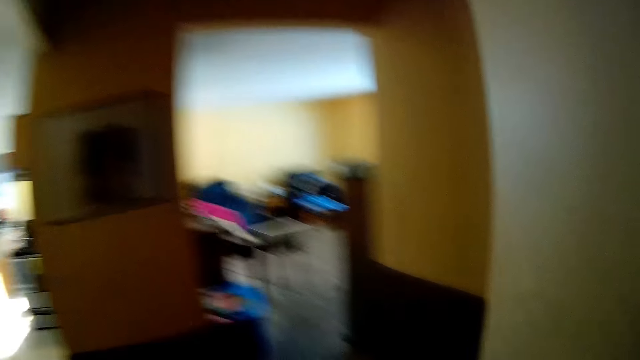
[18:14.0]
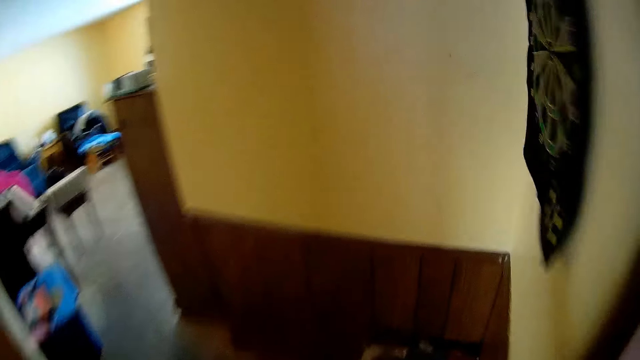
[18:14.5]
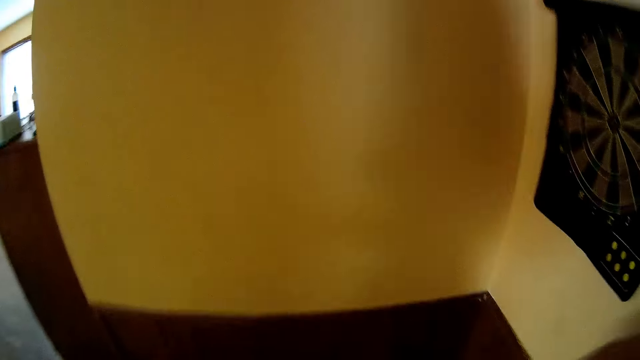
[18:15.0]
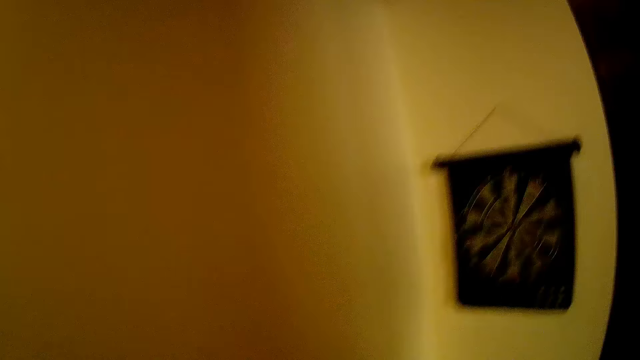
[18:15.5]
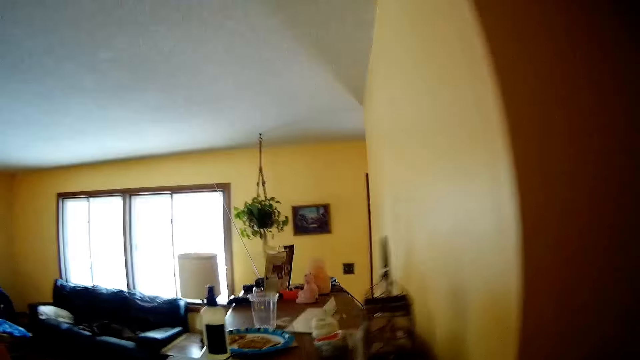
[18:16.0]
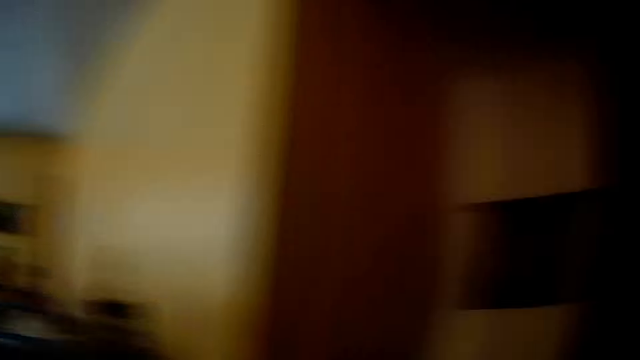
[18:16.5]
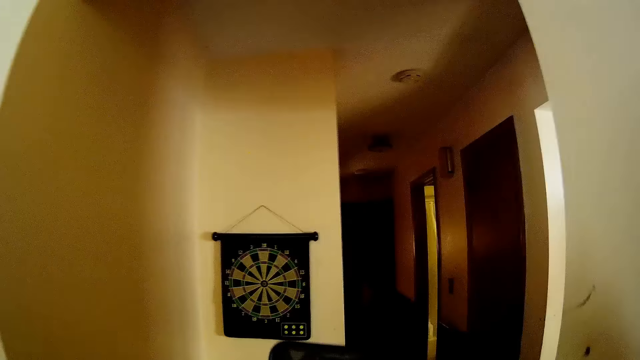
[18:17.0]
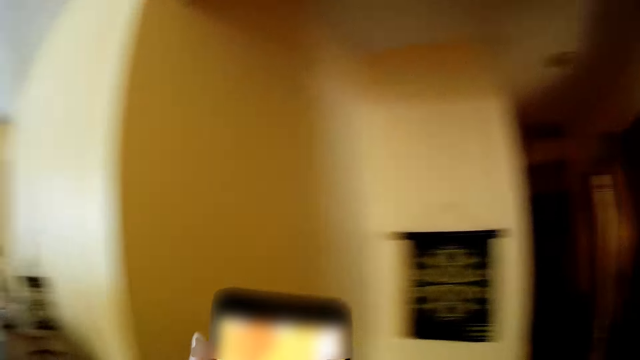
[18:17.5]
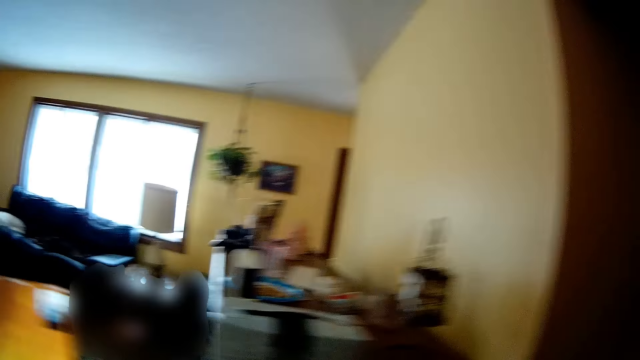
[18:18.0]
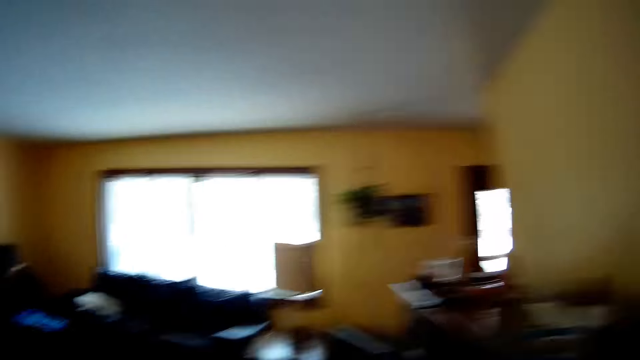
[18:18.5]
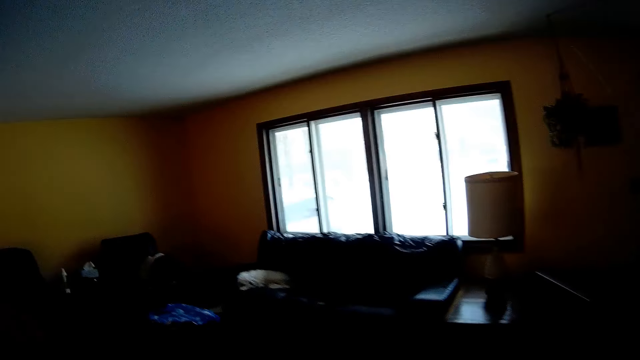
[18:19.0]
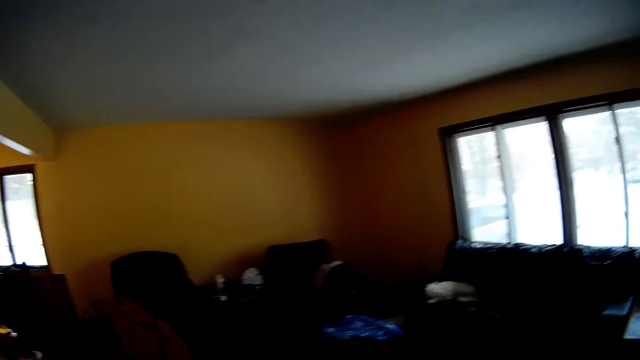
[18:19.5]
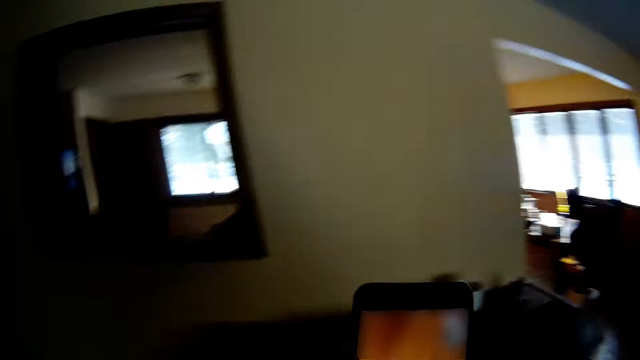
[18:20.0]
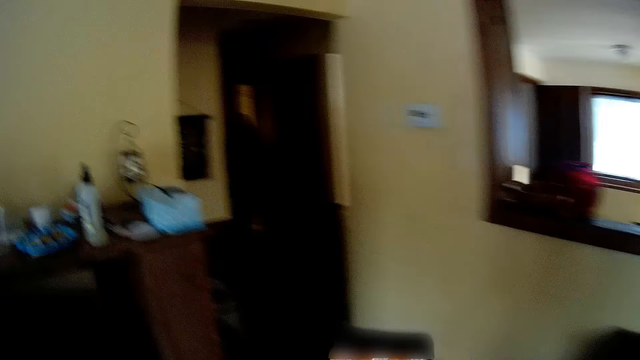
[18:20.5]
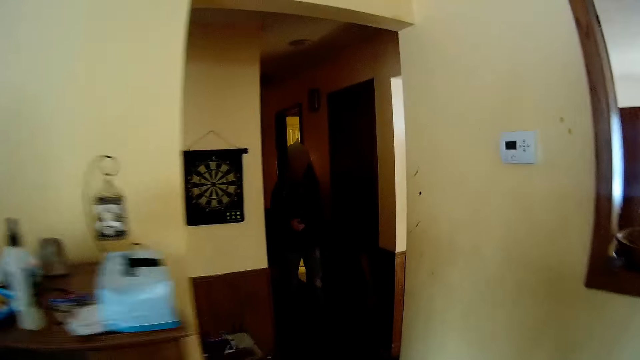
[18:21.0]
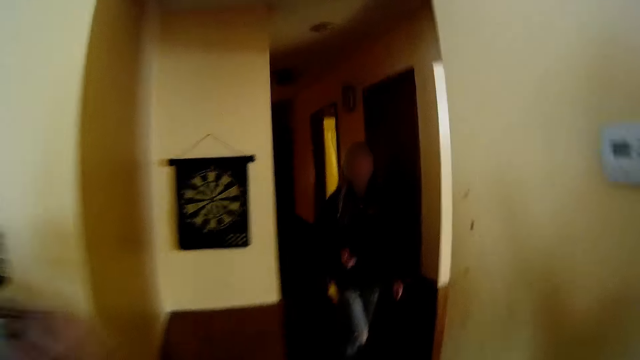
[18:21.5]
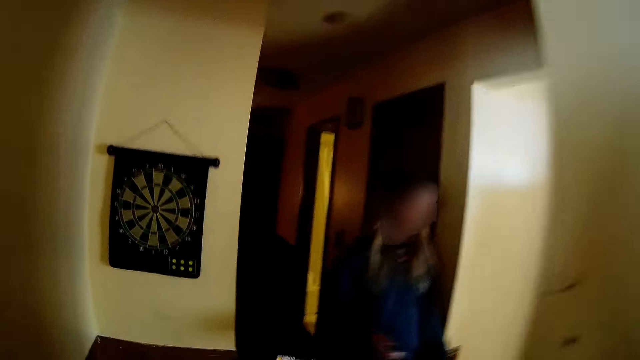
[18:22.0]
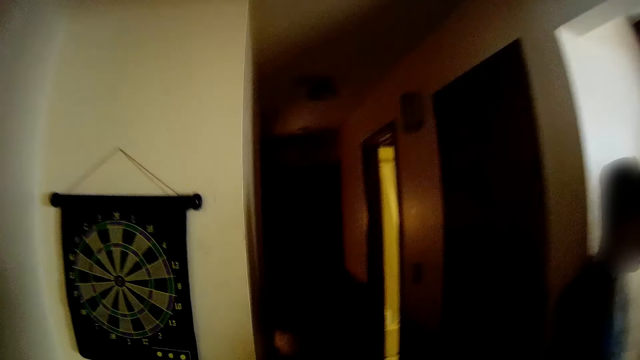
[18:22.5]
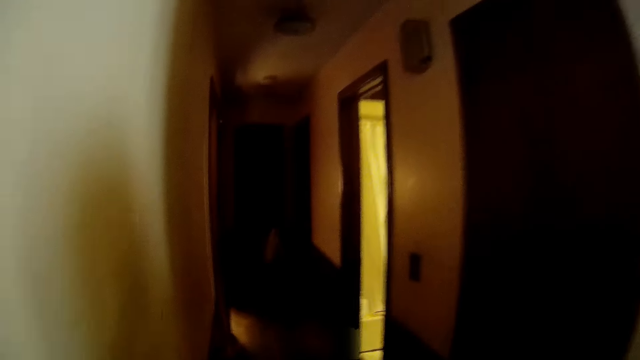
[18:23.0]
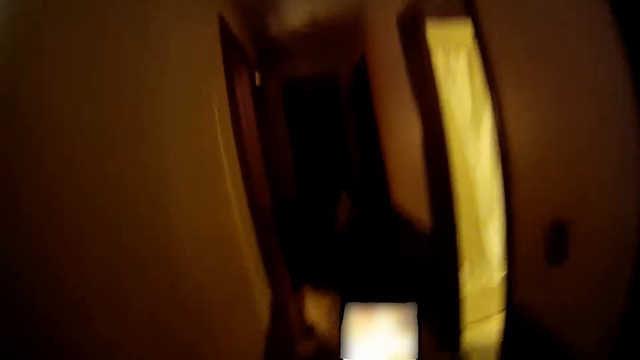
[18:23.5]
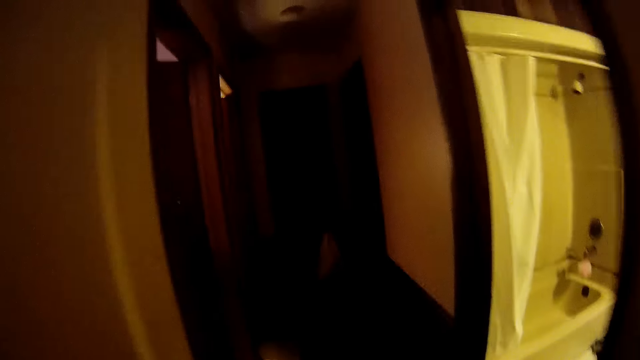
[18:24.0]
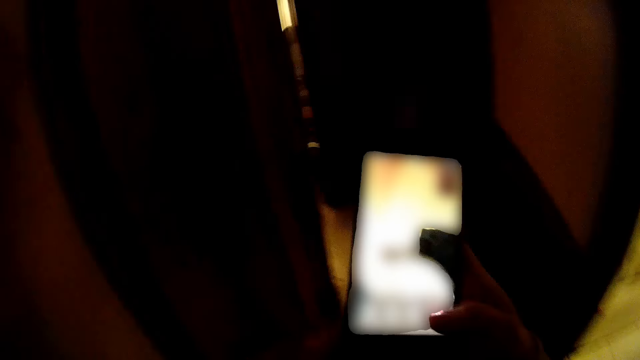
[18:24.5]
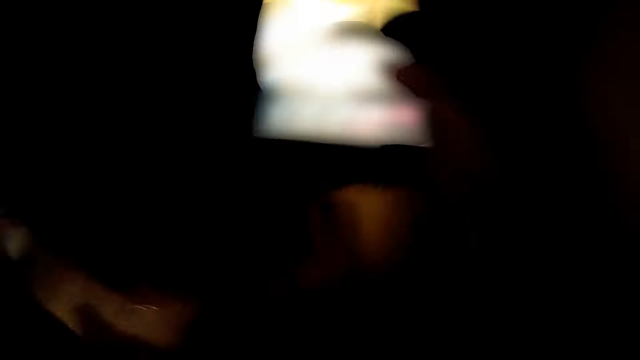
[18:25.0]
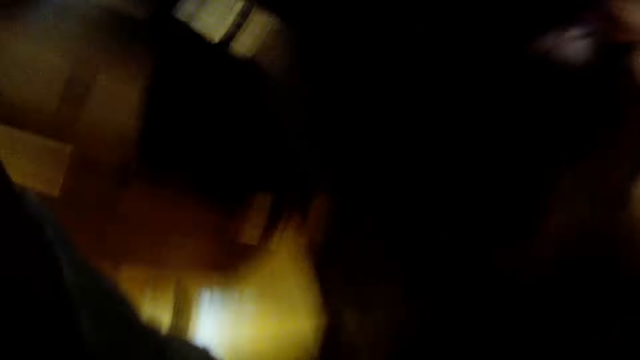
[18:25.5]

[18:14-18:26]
The camera wearer holds her phone up in her hand. She walks around the house. A woman walks into another room. The camera wearer walks towards the woman. She operates the phone and walks around the house.

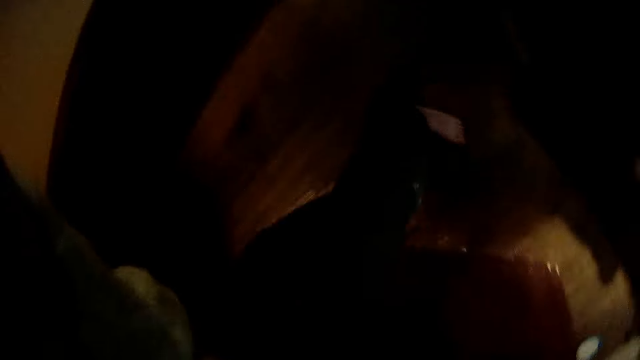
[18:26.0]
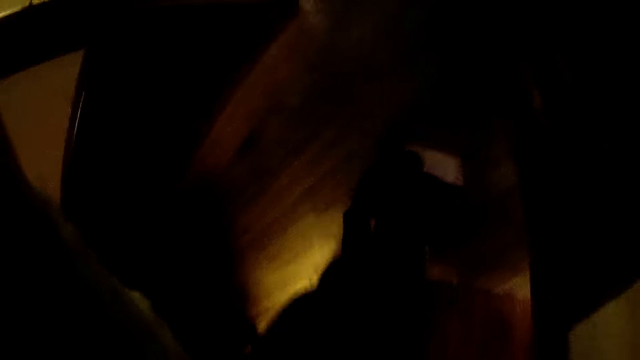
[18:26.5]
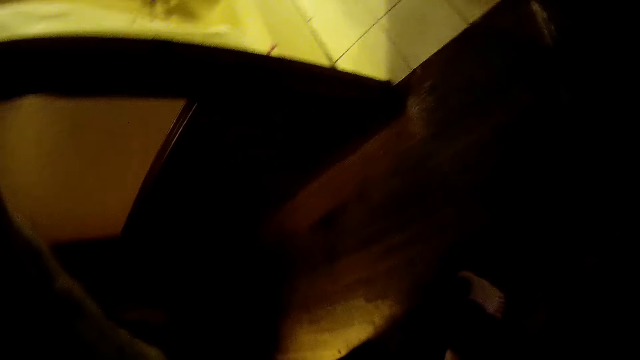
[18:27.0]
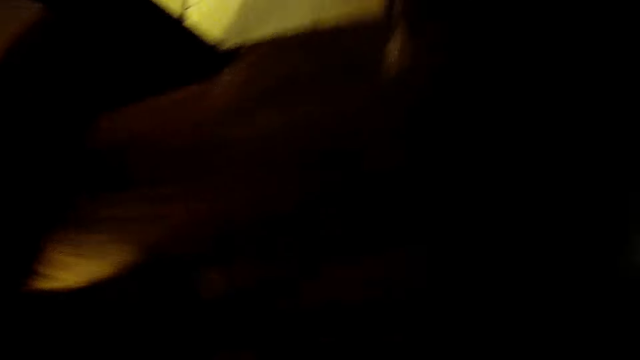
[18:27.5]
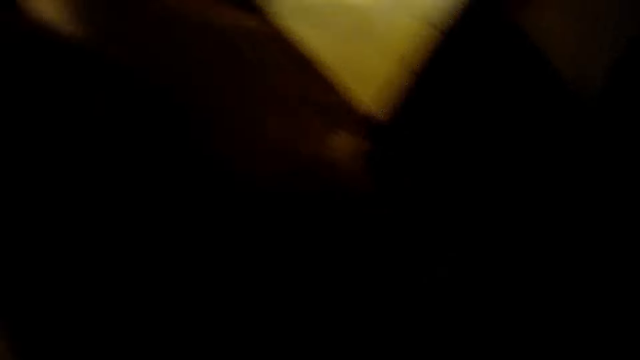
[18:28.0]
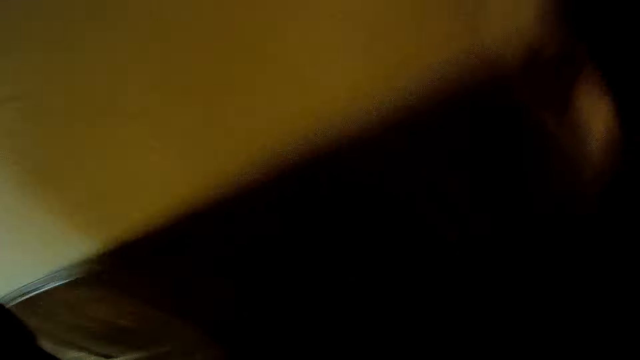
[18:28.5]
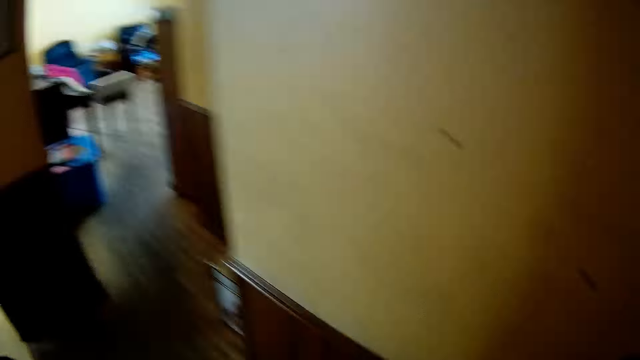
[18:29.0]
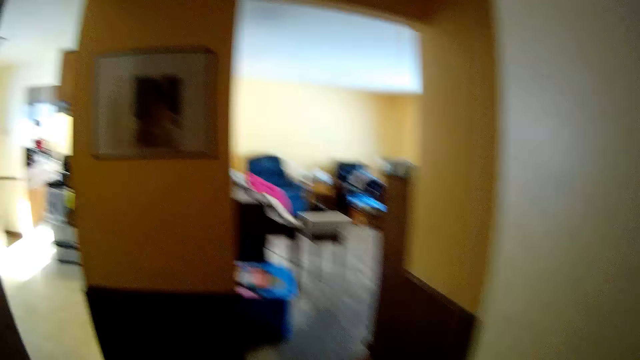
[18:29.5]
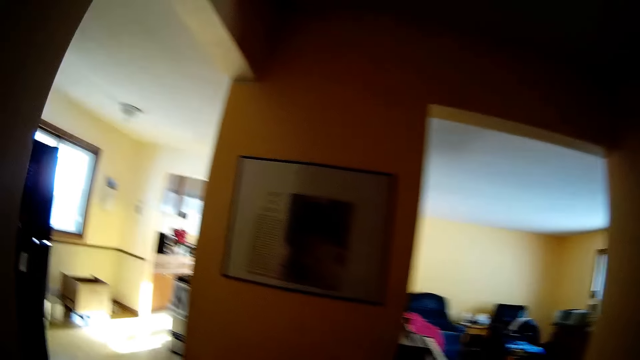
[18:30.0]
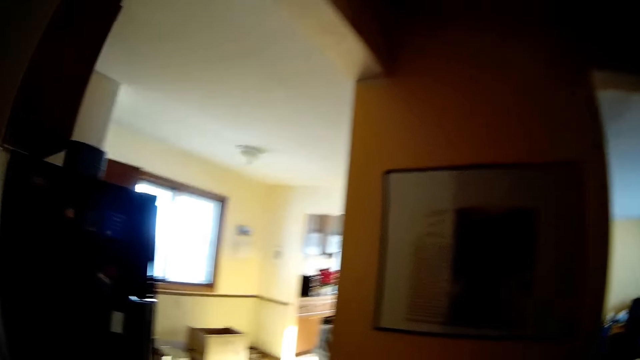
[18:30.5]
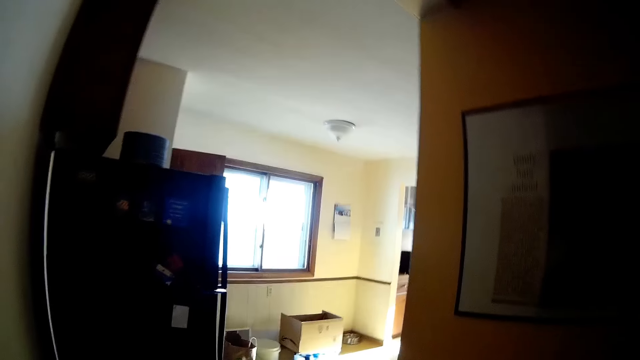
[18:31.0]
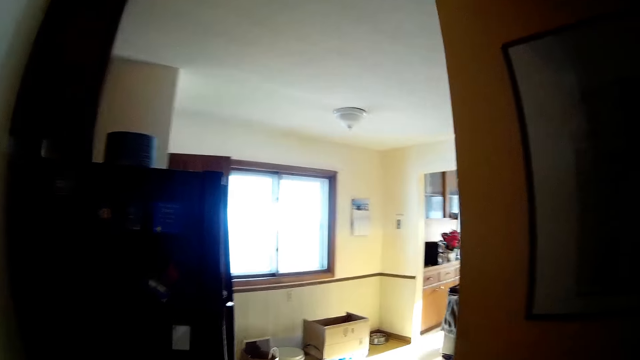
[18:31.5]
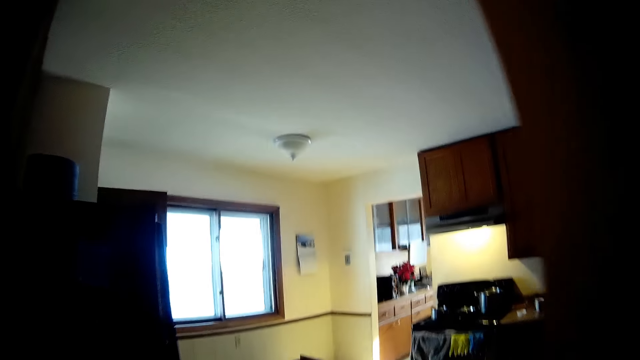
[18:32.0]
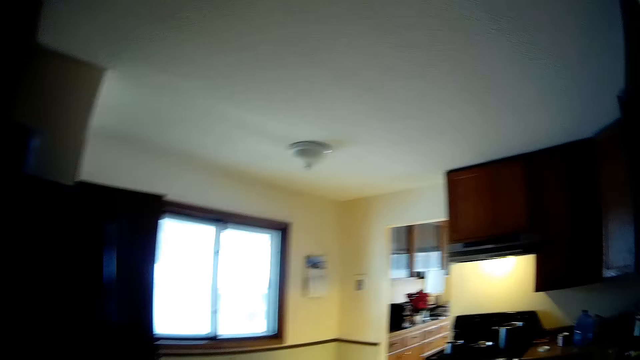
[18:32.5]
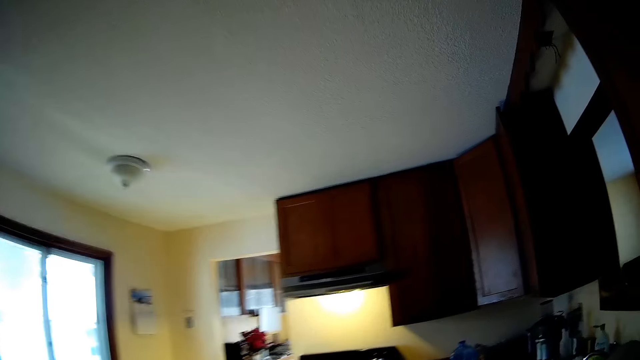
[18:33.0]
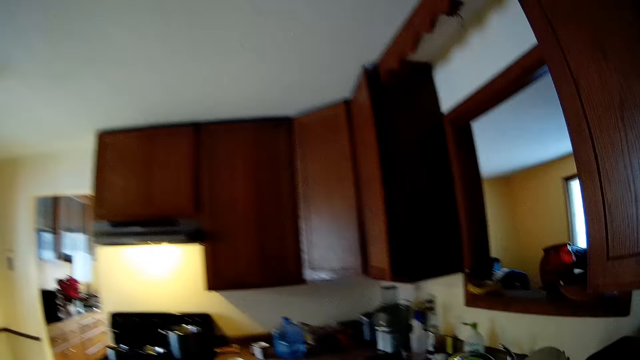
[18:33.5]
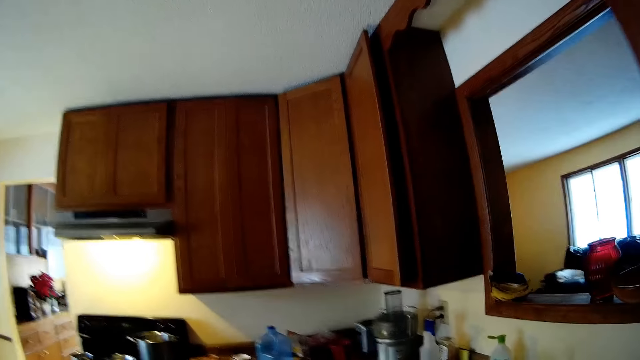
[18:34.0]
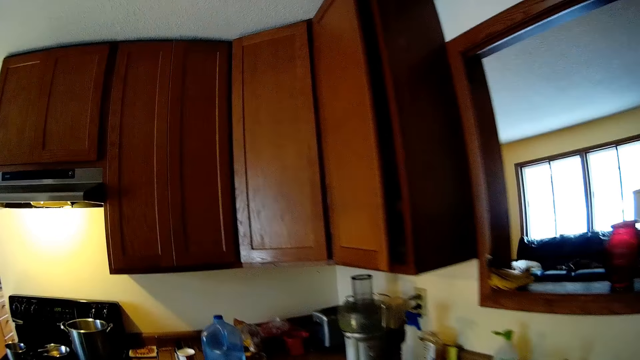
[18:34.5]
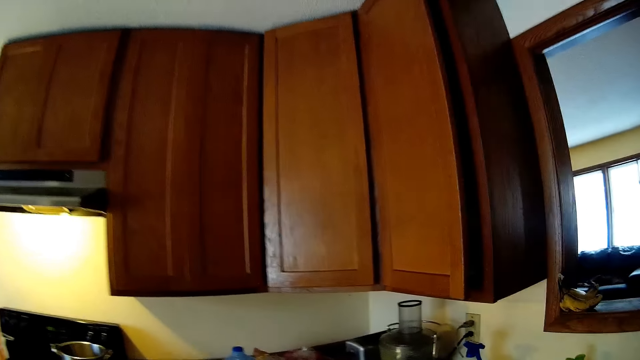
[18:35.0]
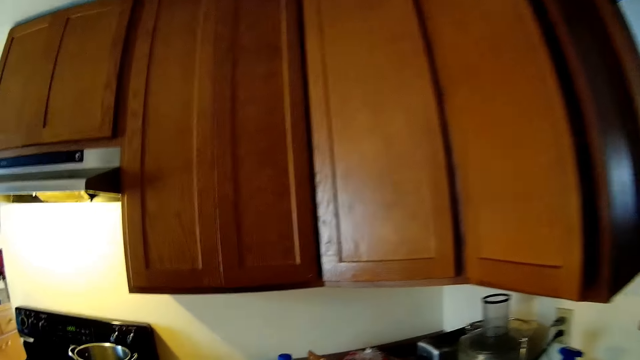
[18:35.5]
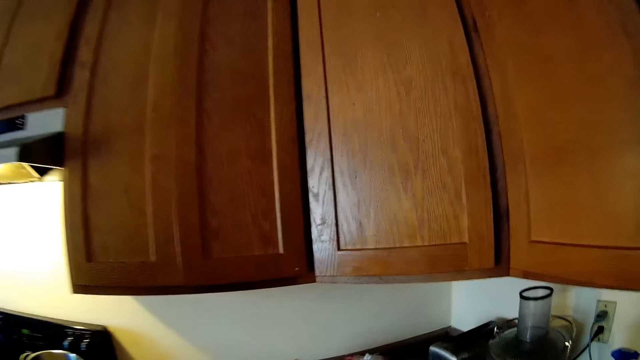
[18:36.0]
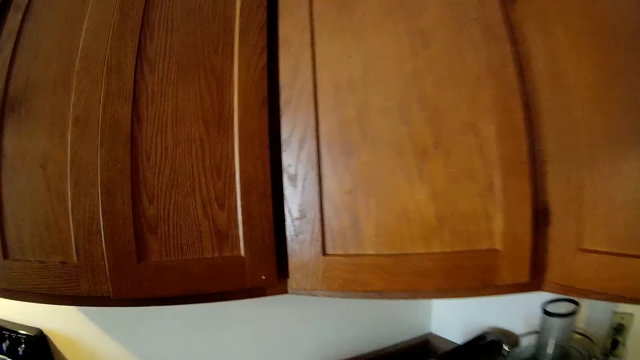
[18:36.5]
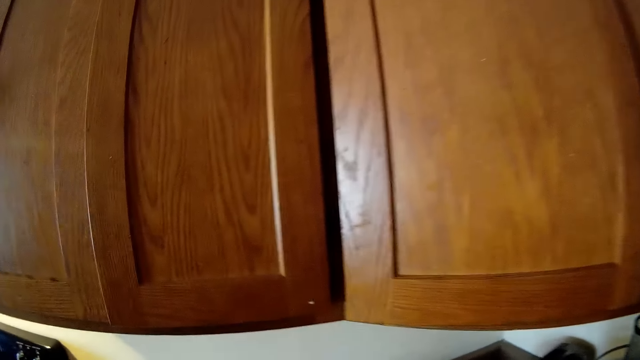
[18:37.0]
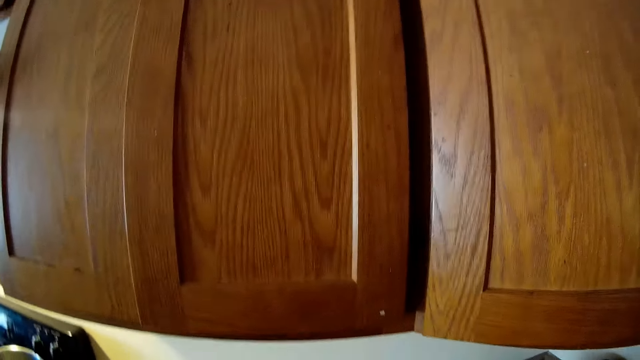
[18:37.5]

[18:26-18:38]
The camera wearer adjusts the camera. They walk around the house and enter the kitchen.
